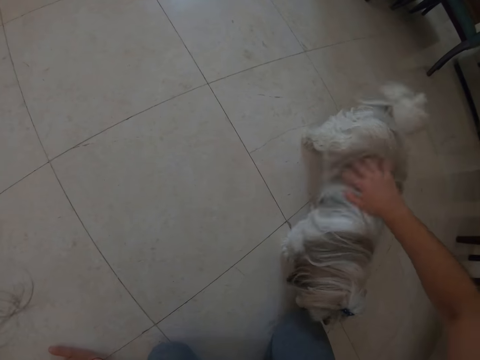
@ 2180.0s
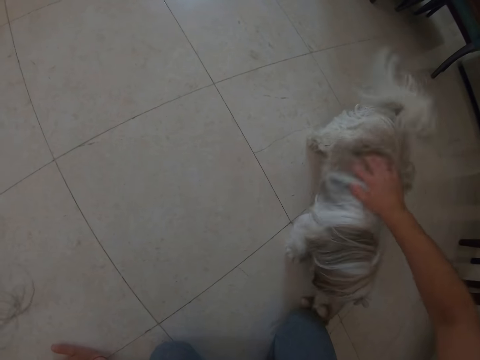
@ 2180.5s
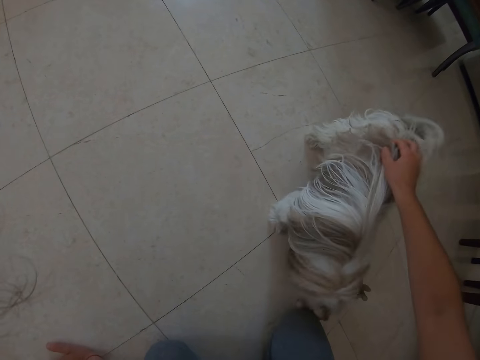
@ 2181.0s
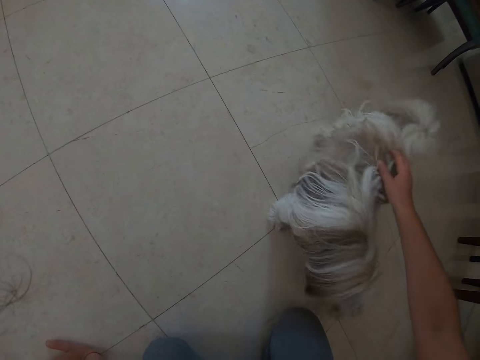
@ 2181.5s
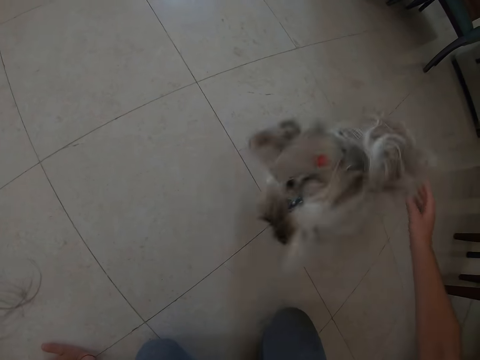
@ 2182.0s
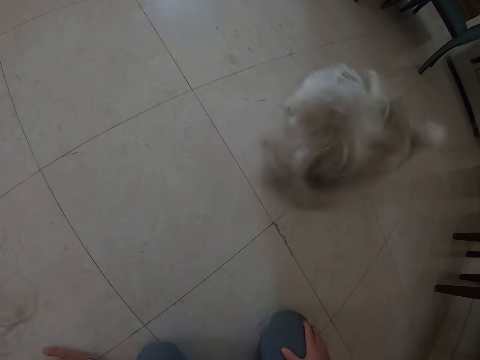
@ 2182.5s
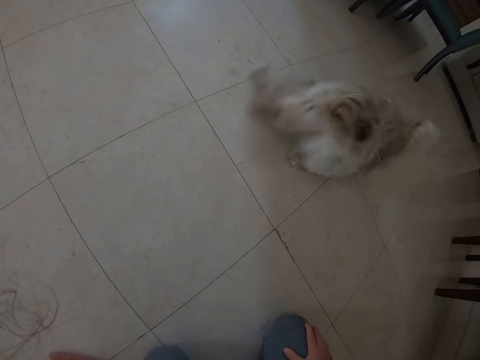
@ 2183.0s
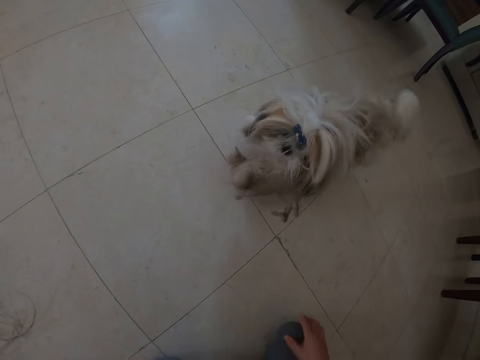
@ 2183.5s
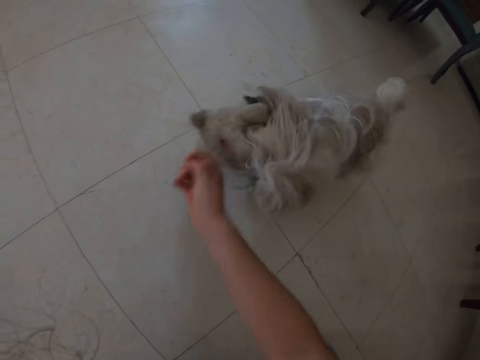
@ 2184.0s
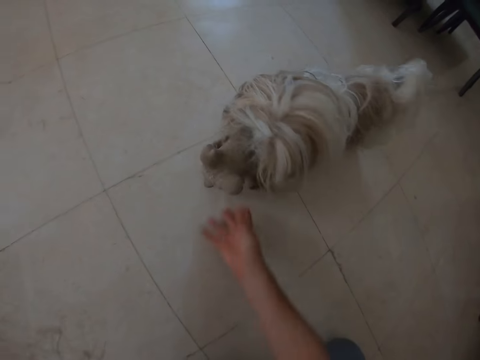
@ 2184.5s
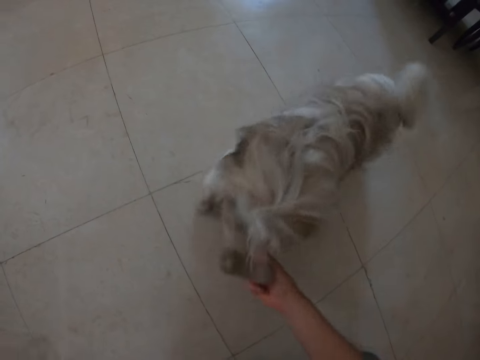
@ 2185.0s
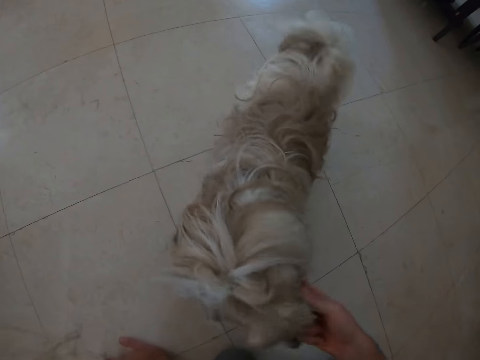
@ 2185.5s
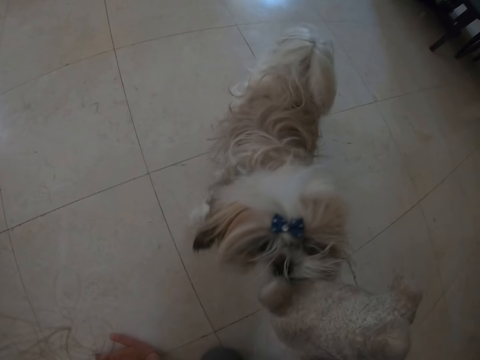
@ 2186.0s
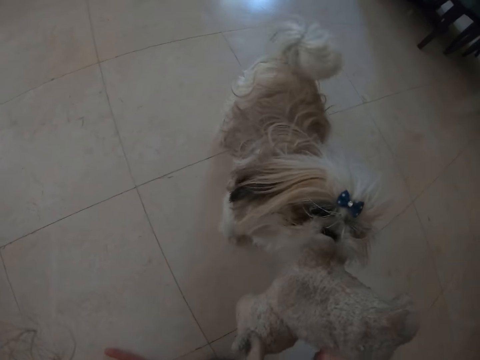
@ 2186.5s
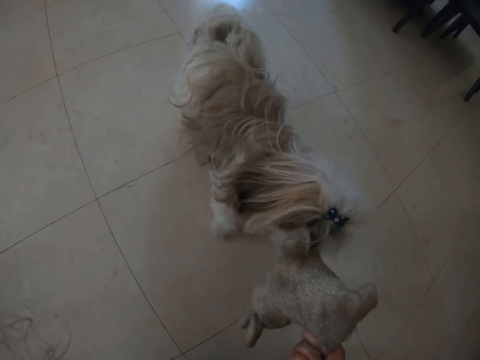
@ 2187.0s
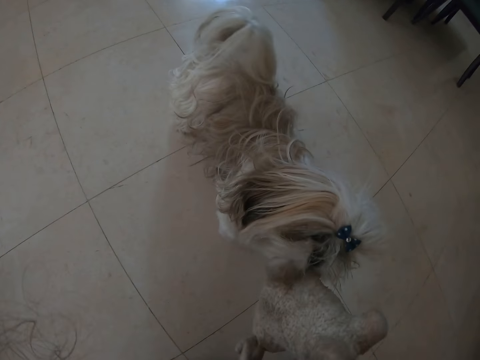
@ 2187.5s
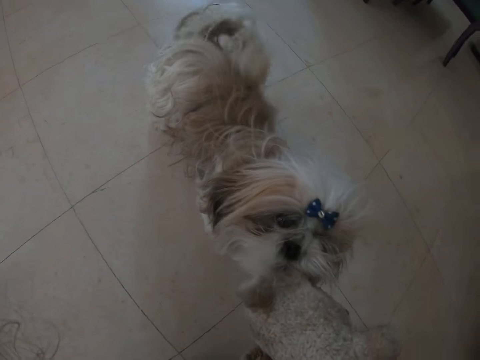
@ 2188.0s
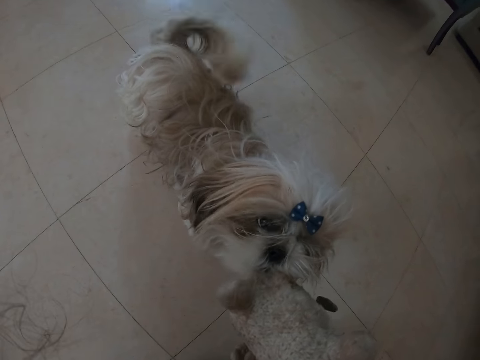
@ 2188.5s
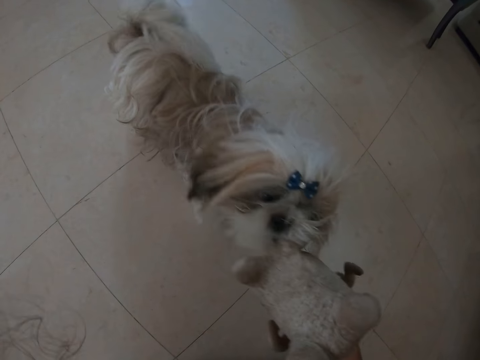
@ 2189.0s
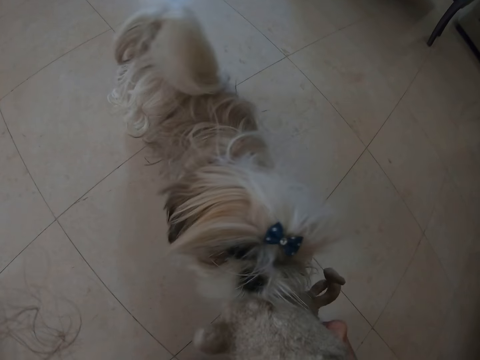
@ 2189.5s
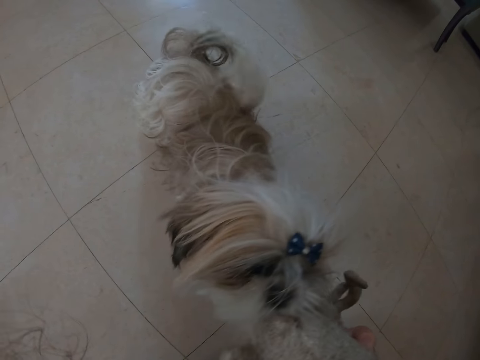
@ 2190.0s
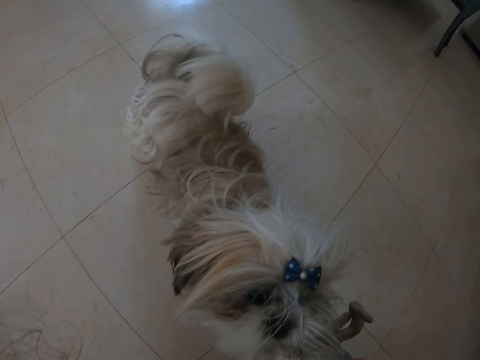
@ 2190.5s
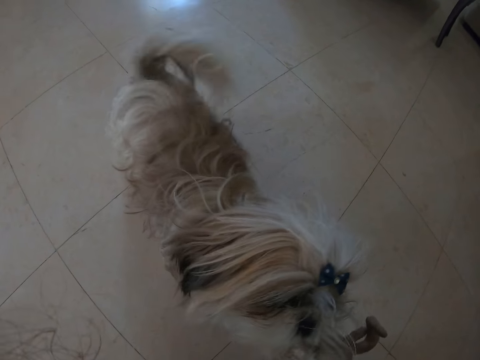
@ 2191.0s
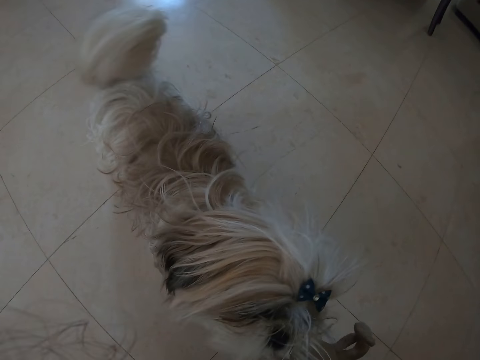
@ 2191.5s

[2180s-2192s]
The camera wearer stares at the dog. They play with the dog and pick up a doll from the dog's mouth.

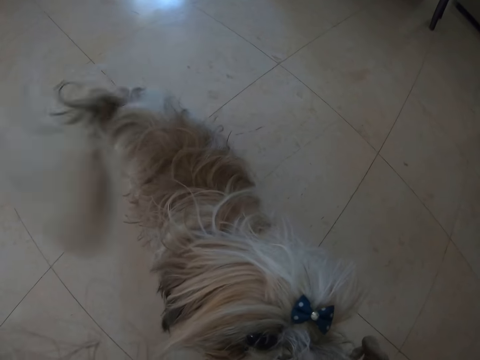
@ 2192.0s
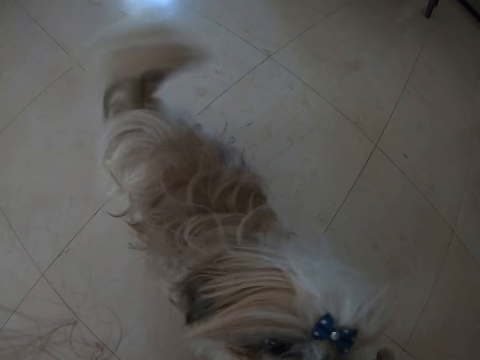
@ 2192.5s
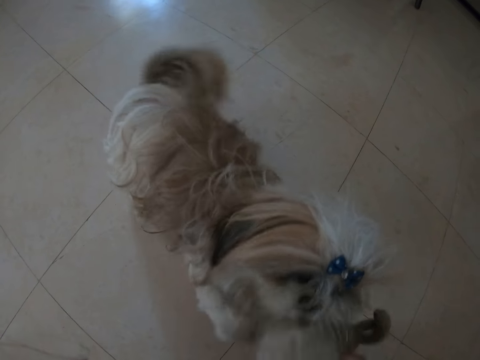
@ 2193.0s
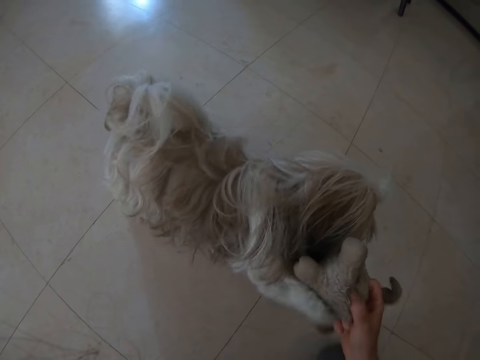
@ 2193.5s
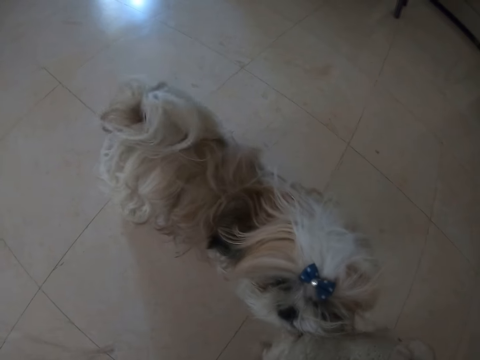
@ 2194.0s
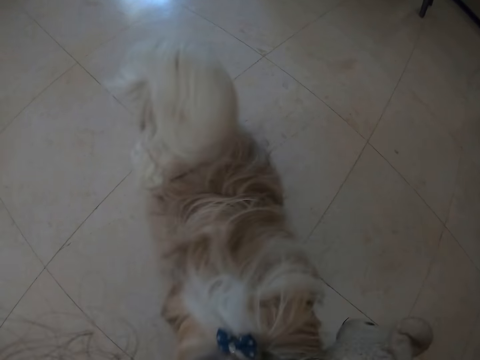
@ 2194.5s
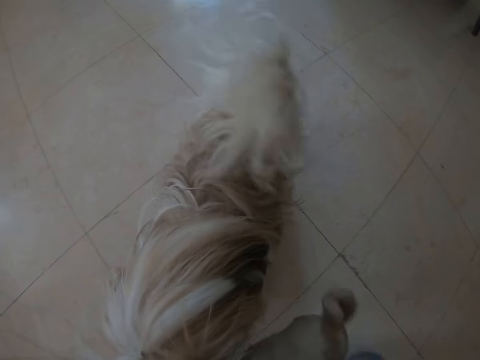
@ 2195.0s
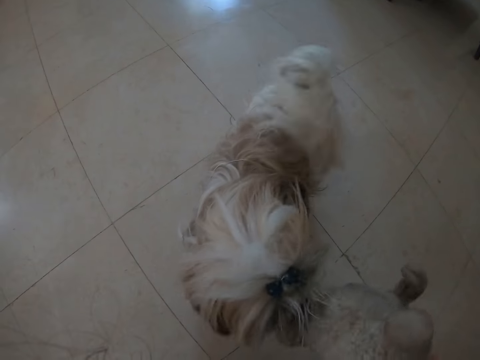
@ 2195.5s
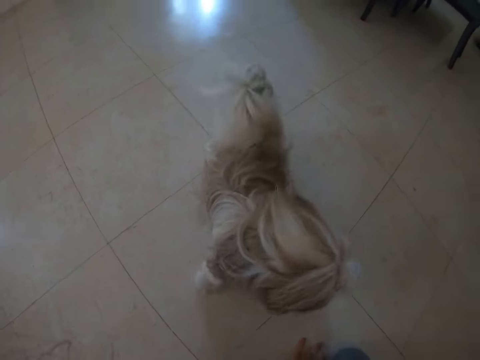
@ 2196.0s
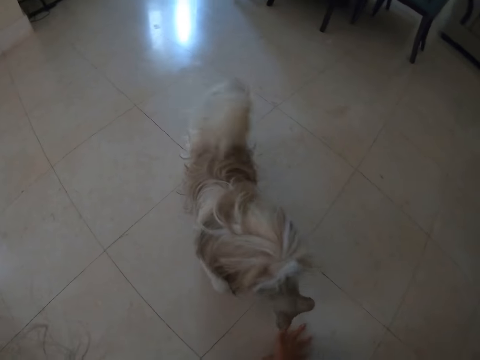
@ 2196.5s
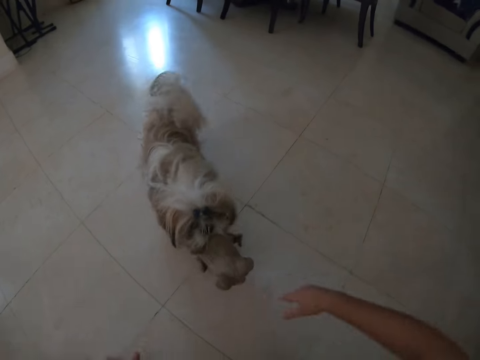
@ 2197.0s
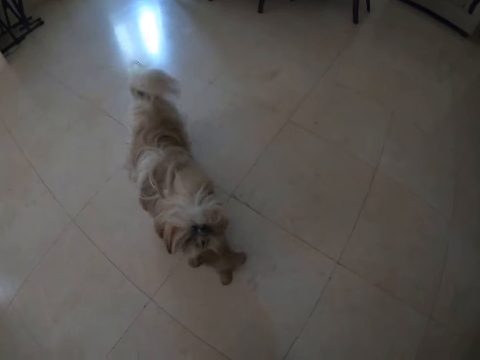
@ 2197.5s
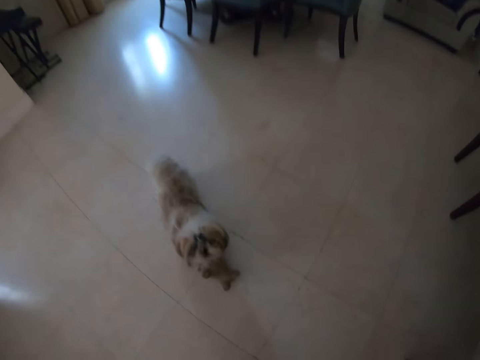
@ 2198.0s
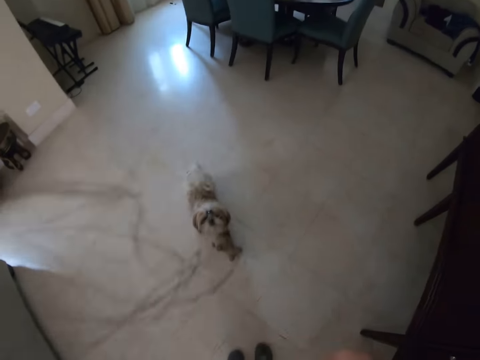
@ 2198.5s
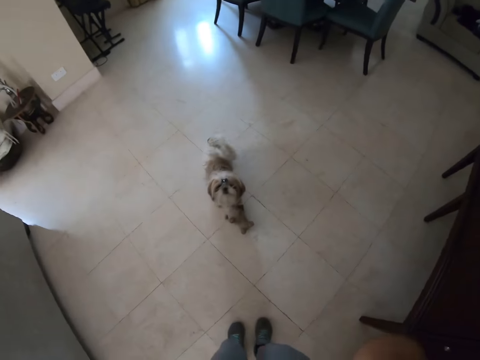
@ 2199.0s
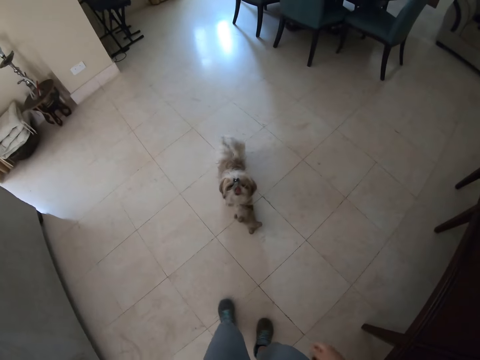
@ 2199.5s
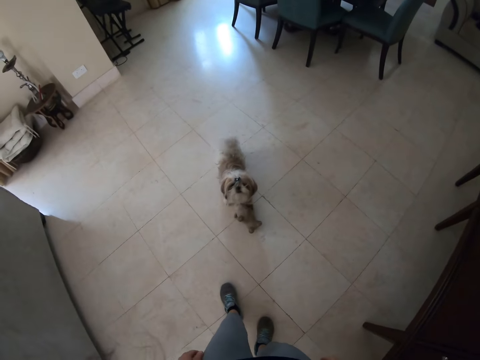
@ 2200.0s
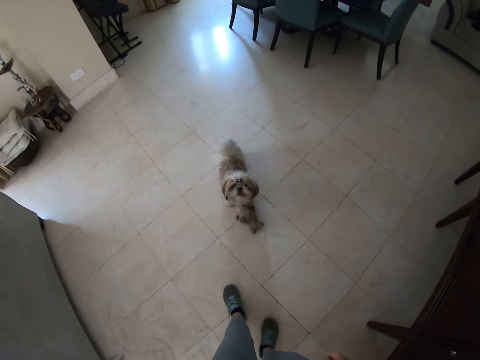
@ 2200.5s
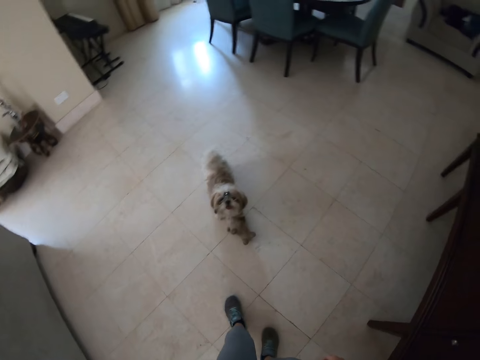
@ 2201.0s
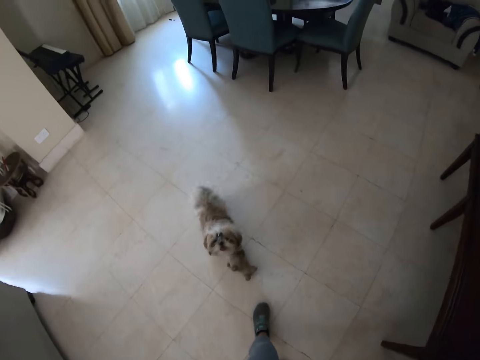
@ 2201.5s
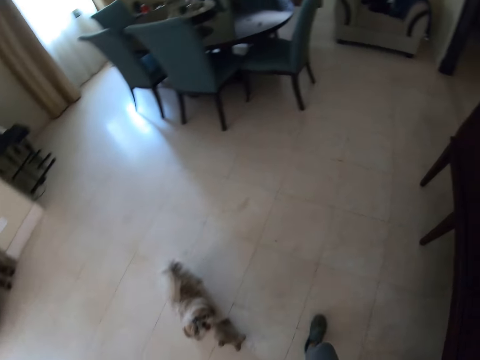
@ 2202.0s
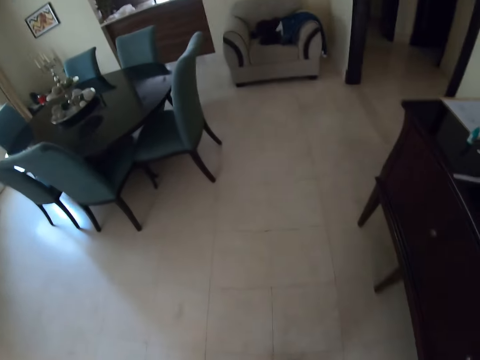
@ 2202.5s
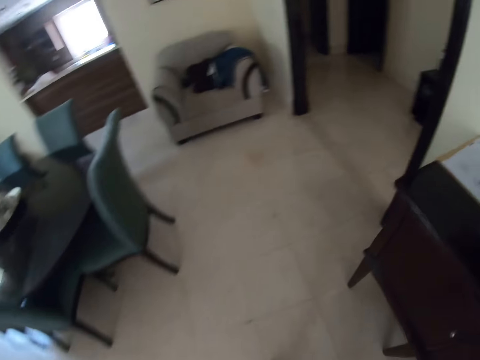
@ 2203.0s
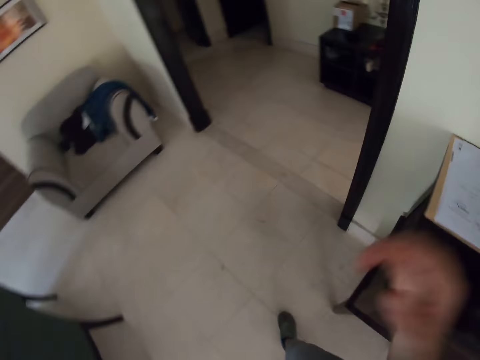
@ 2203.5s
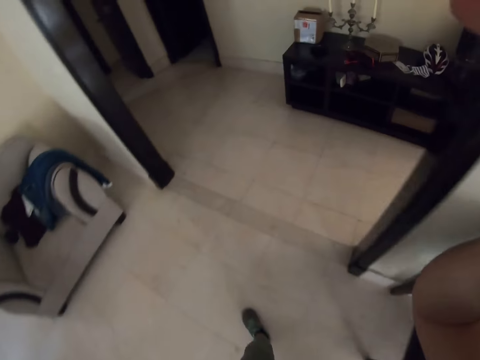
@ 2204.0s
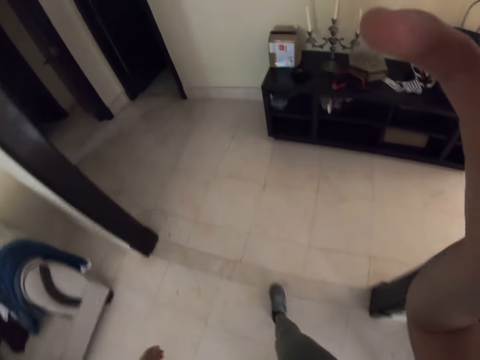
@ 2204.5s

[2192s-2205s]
The camera wearer stares at the dog. They stand up, walk around the house and touch their face.
